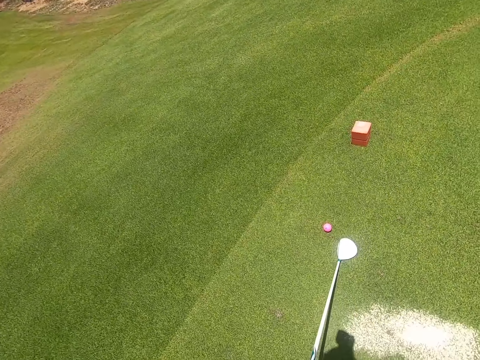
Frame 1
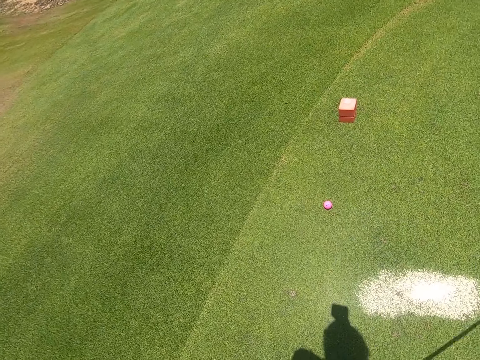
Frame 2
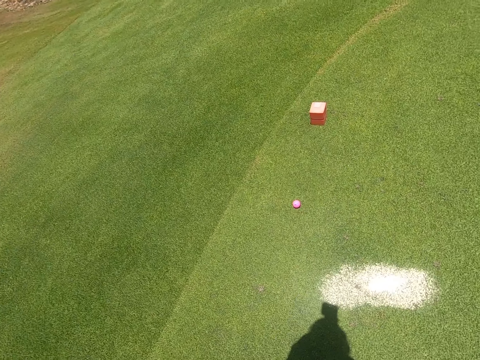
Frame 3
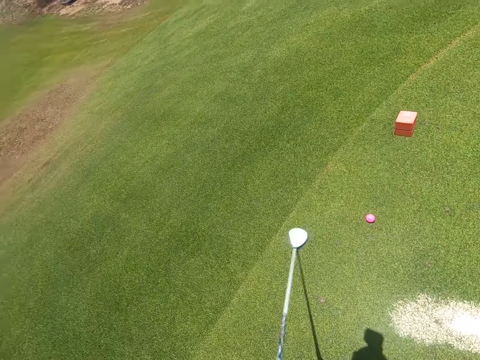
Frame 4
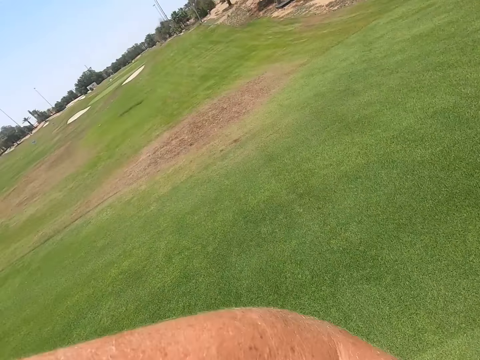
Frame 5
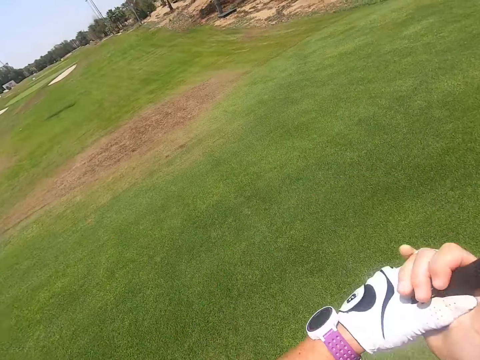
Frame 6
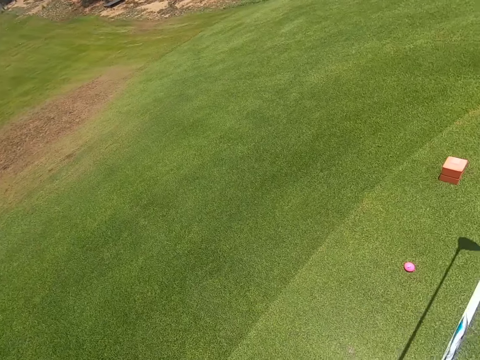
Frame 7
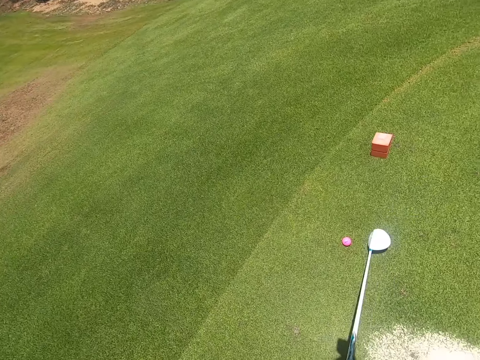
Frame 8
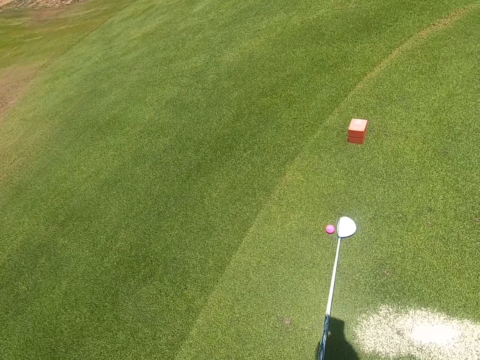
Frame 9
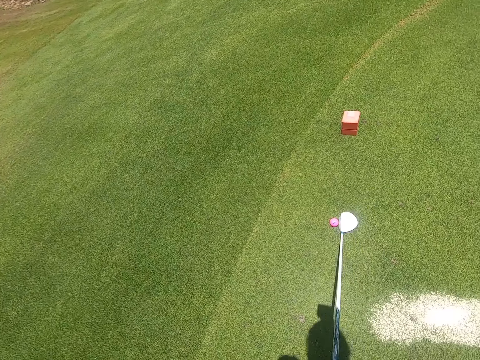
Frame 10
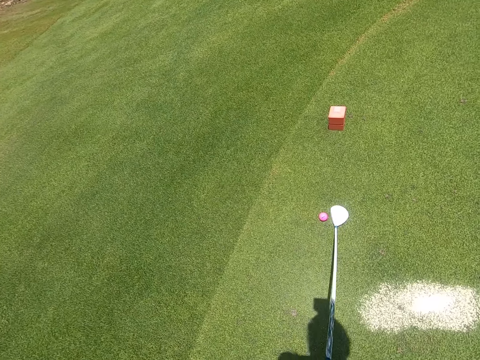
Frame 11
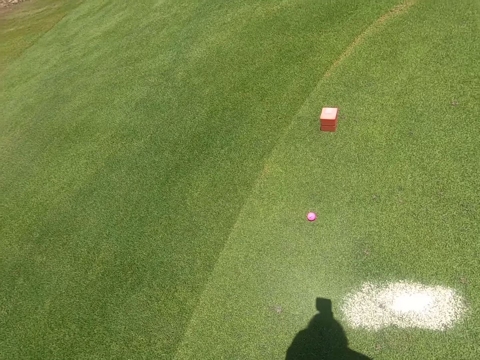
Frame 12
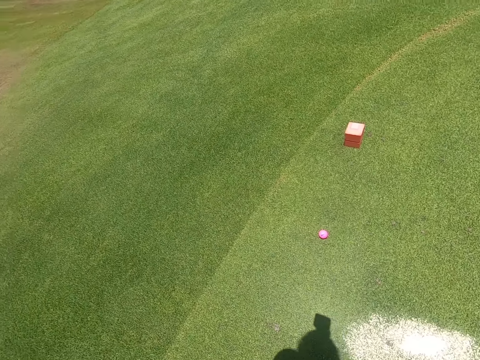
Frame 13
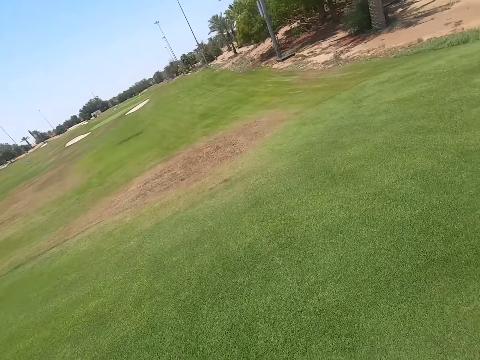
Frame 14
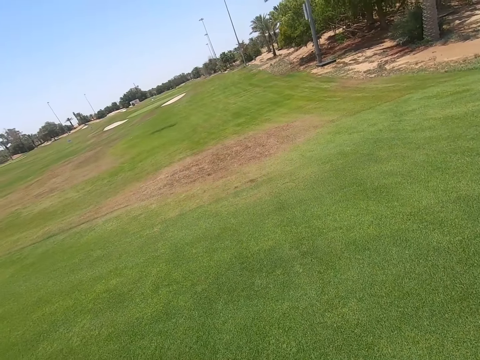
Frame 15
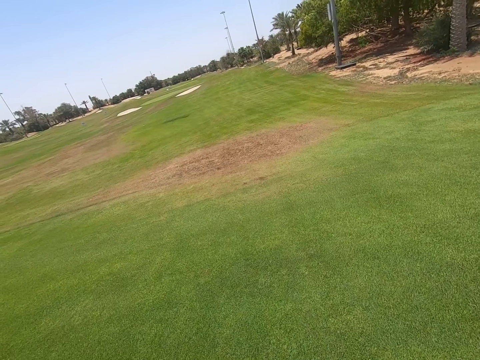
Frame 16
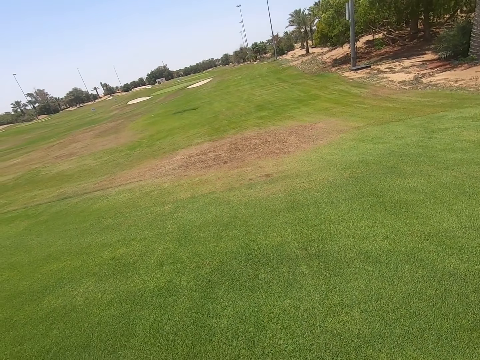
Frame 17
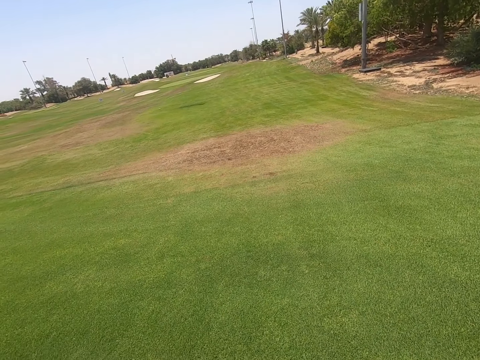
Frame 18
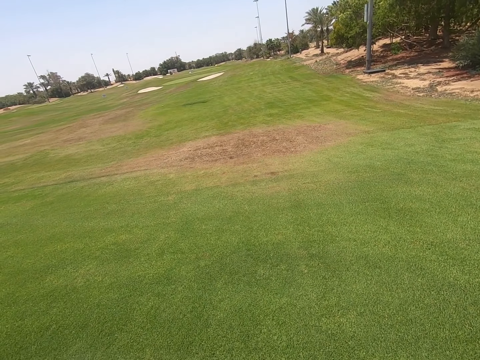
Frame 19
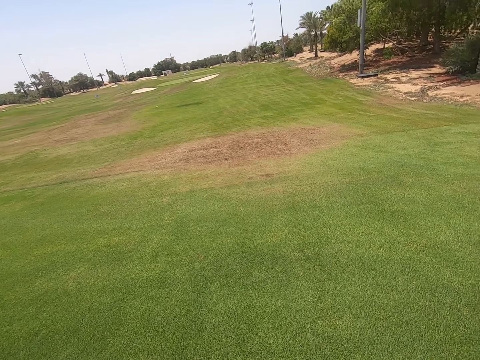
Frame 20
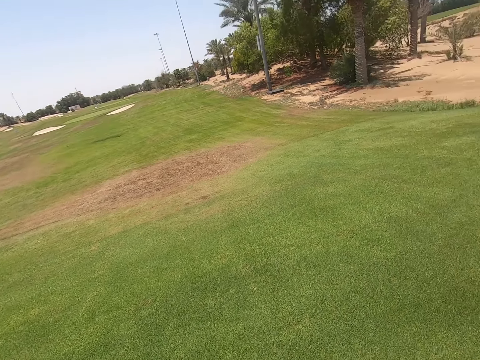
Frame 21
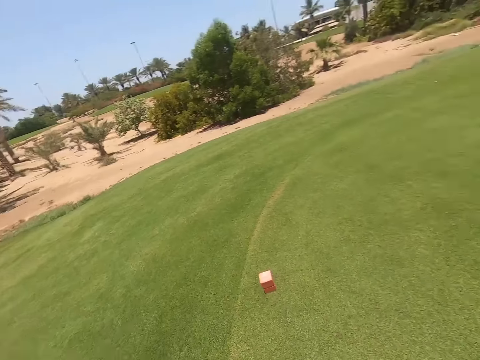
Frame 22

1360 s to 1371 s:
The camera wearer stands and swings a golf club. They move the golf stick. They shoot the golf ball. They look around the golf park.

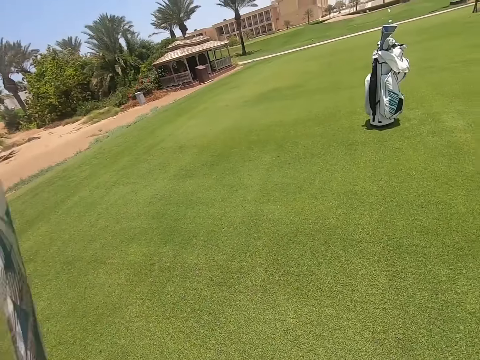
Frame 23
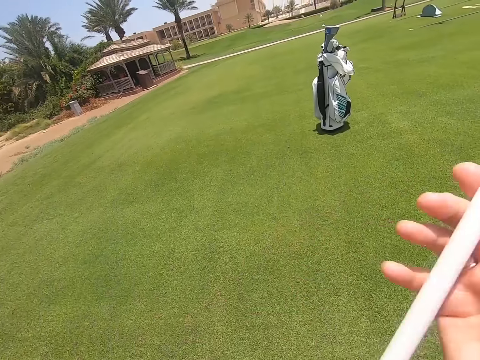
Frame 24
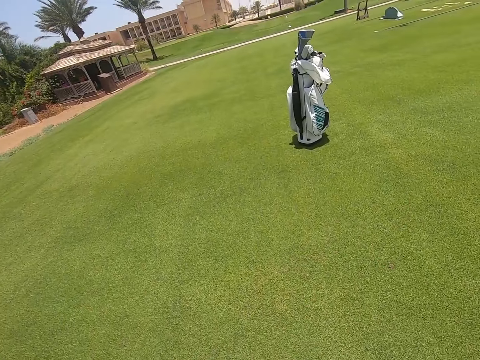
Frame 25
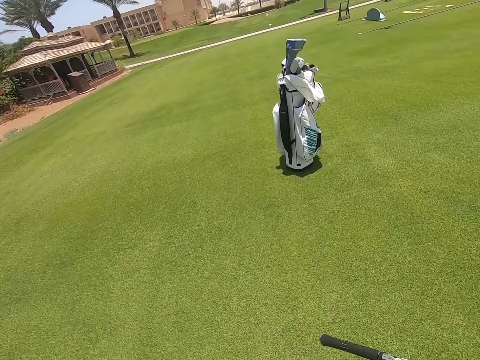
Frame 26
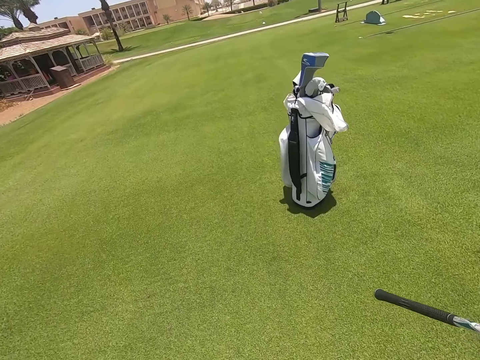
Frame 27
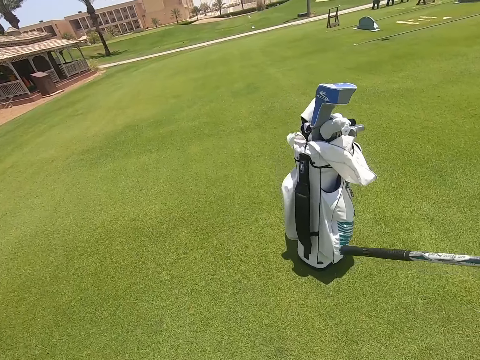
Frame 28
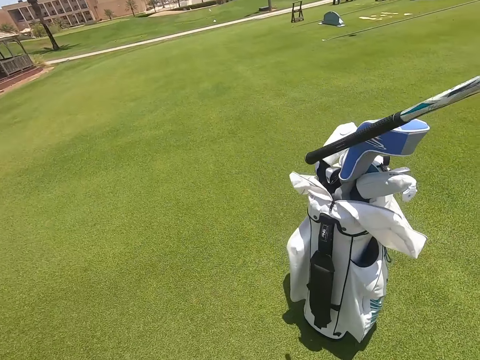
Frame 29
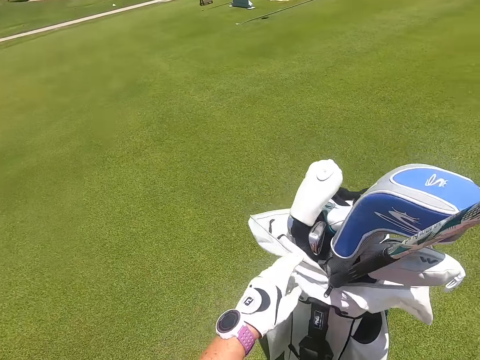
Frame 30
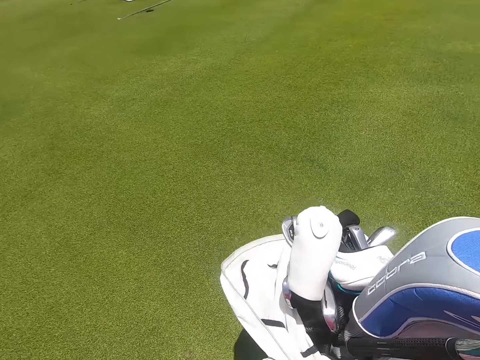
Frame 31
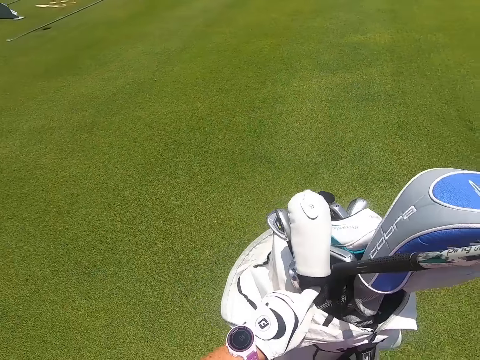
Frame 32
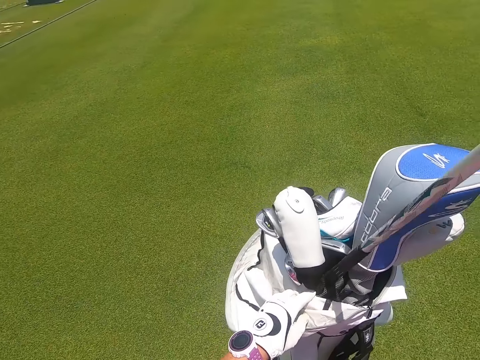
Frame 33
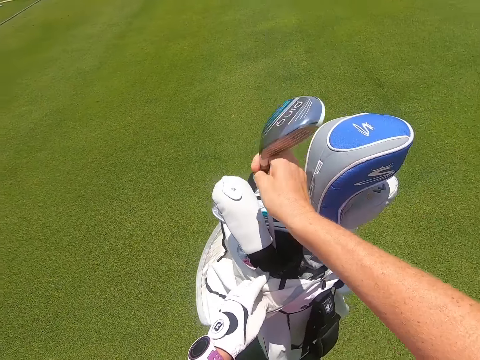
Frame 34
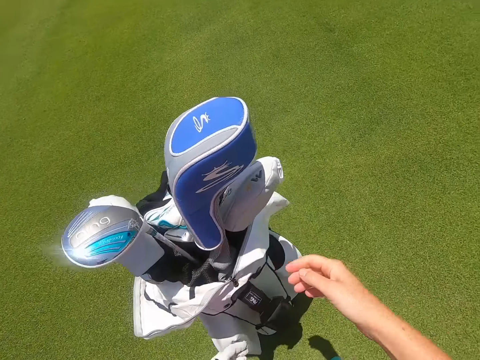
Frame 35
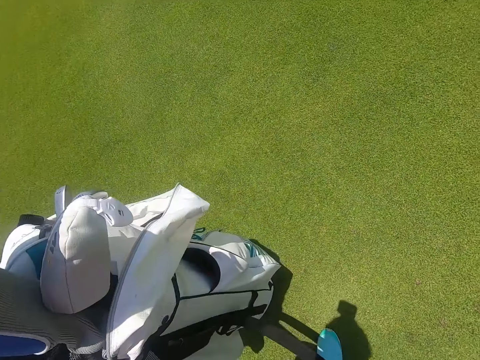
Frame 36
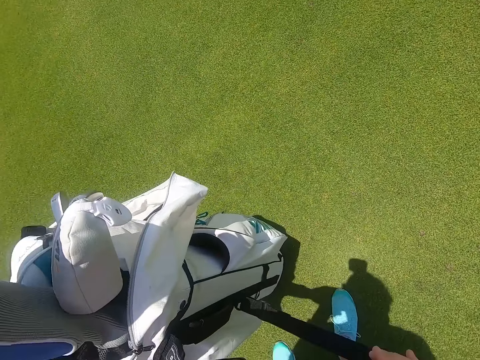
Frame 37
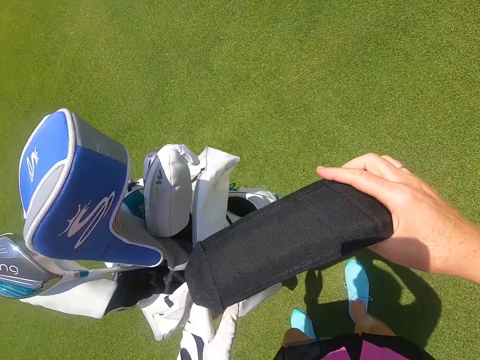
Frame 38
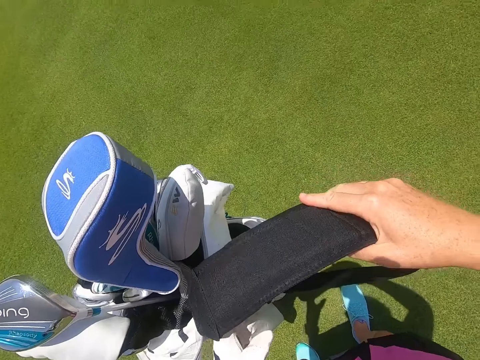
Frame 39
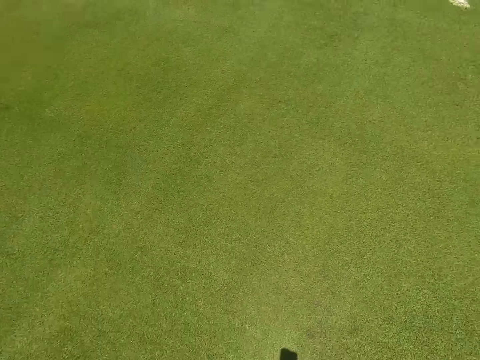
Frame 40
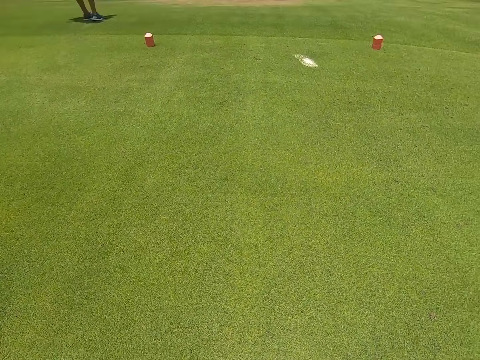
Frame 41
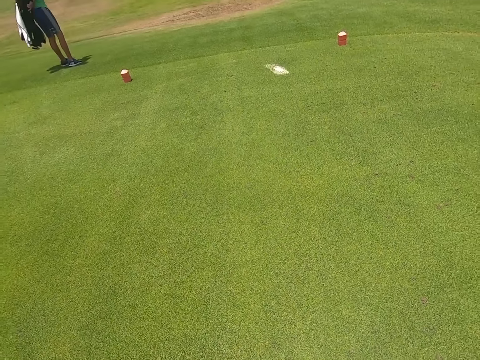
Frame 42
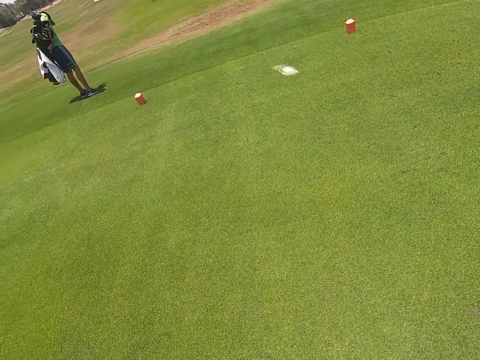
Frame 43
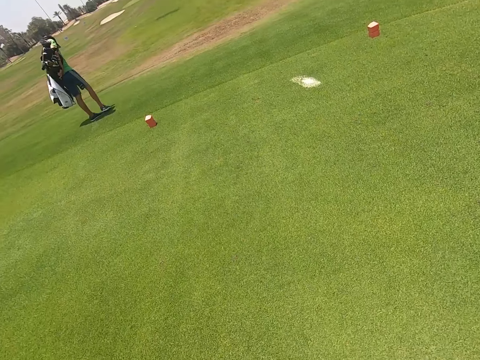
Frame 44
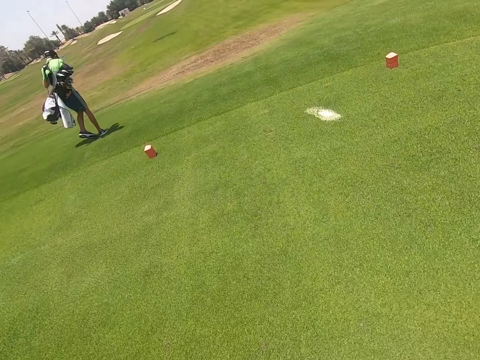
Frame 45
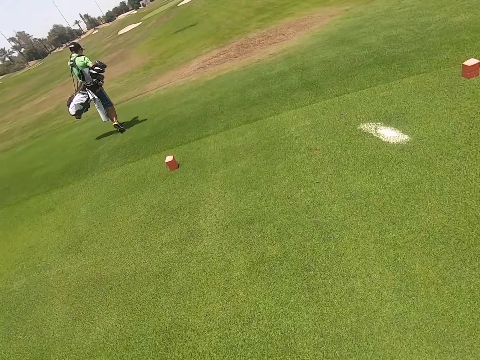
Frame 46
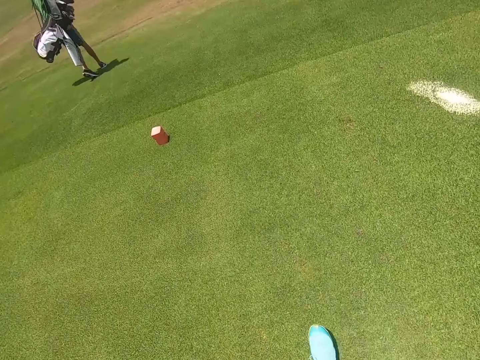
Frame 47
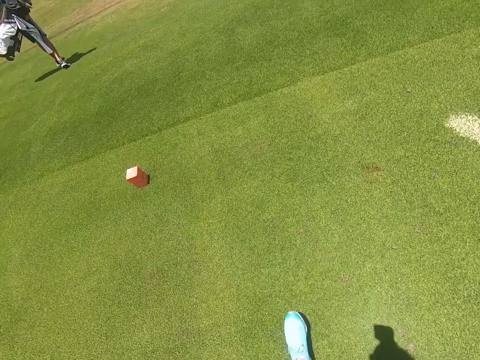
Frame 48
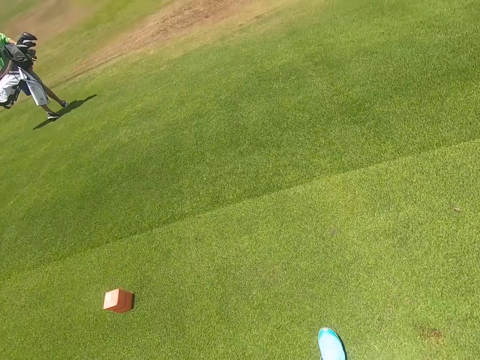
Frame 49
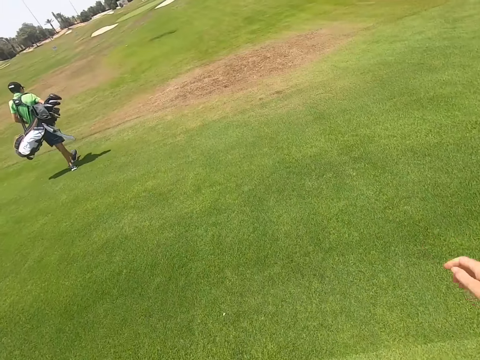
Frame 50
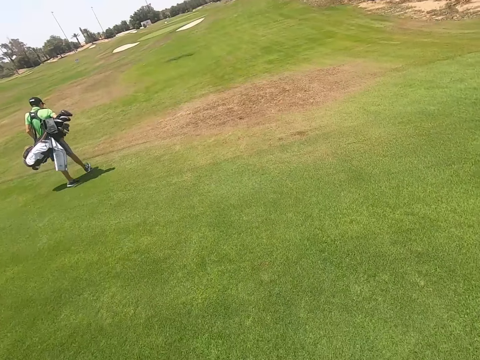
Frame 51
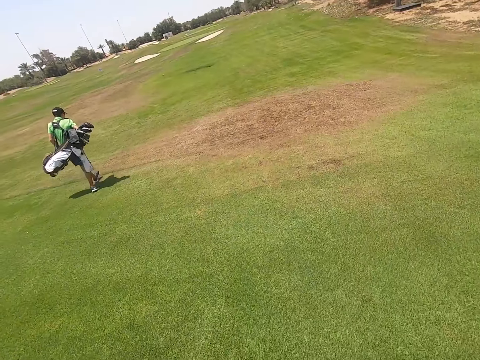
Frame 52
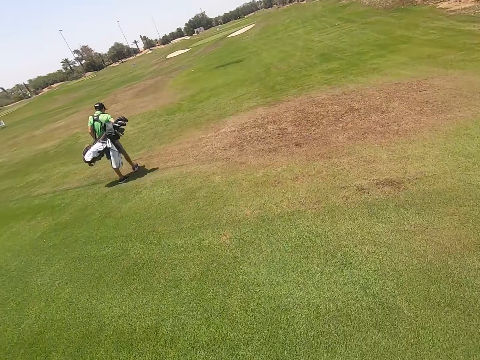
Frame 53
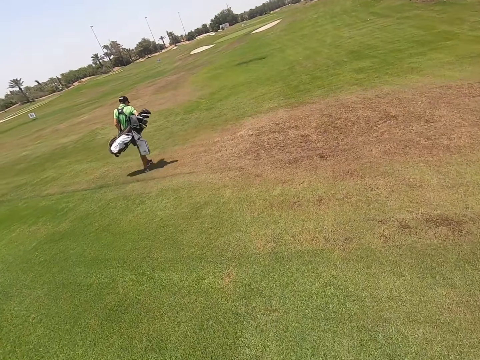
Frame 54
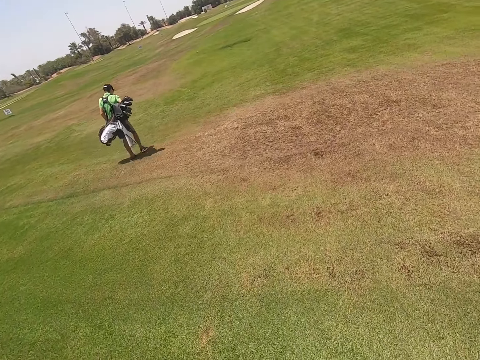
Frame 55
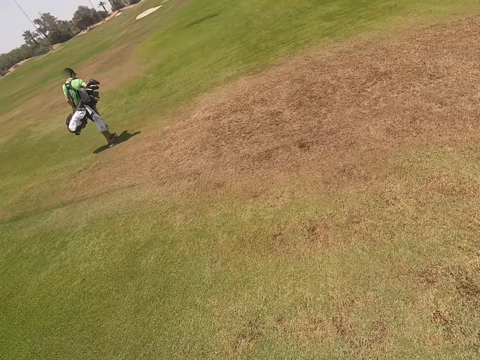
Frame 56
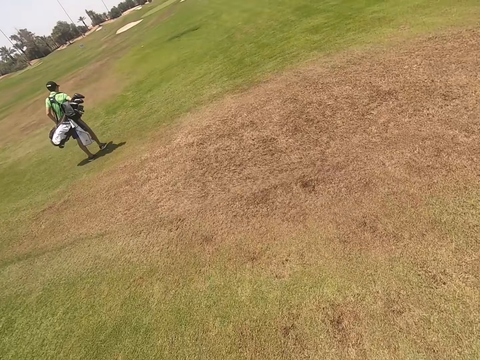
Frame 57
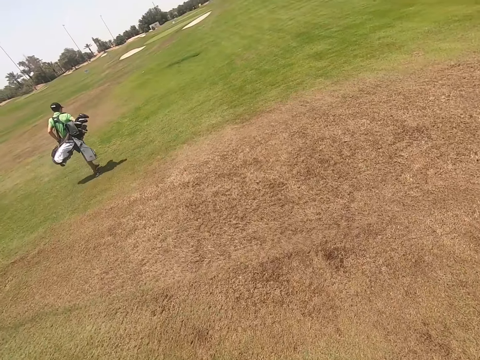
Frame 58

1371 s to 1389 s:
The camera wearer walks. They place the golf club in the golf bag. They carry the golf bag and place the club head cover in the golf bag. They look around the golf park. A person walks on the golf park and carries the golf bag on his back. The camera wearer walks on the golf park.
